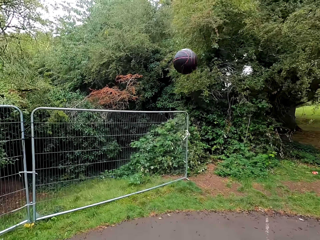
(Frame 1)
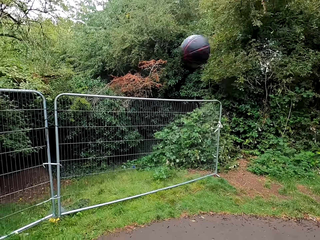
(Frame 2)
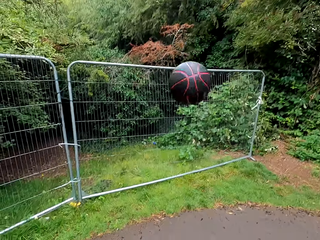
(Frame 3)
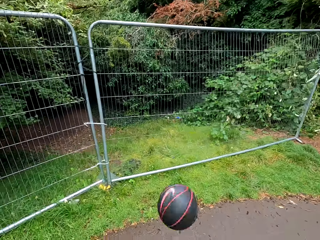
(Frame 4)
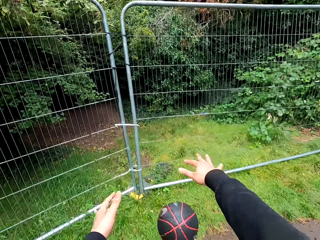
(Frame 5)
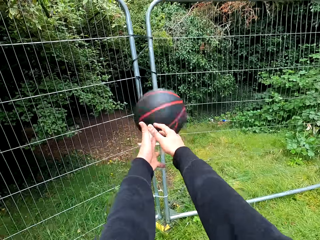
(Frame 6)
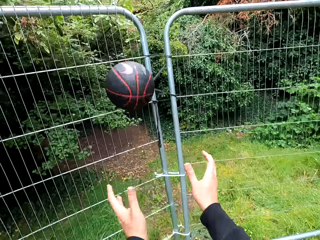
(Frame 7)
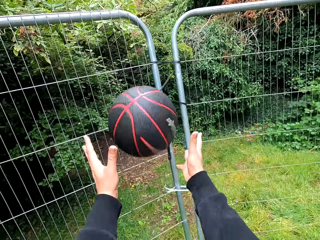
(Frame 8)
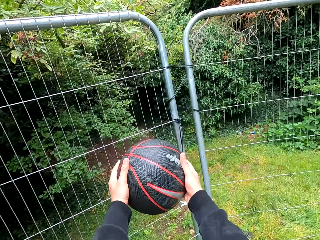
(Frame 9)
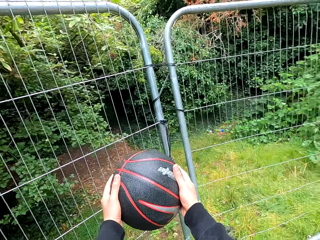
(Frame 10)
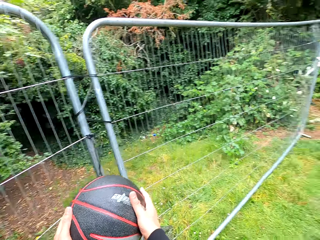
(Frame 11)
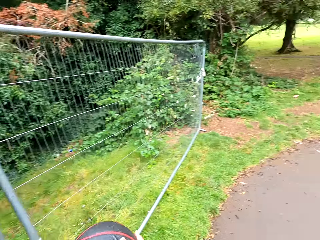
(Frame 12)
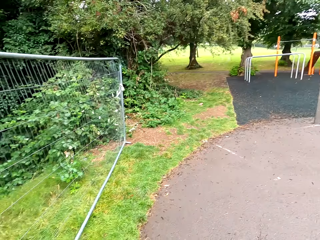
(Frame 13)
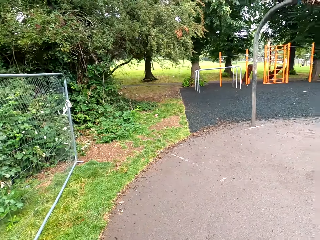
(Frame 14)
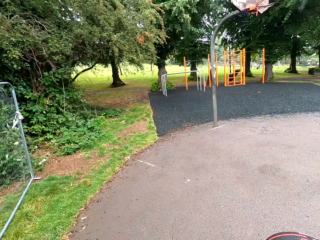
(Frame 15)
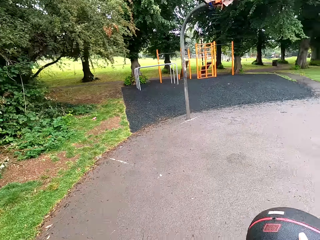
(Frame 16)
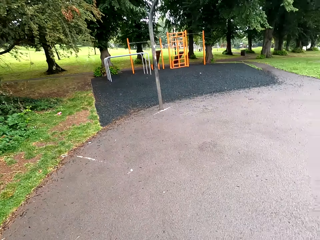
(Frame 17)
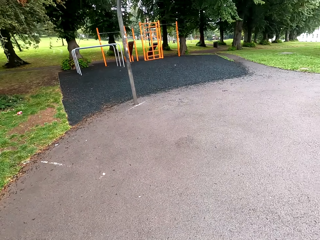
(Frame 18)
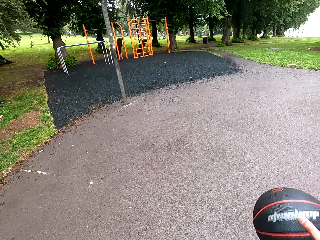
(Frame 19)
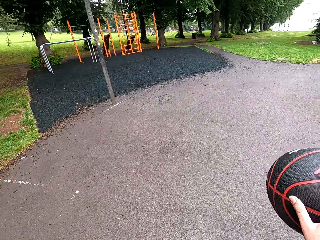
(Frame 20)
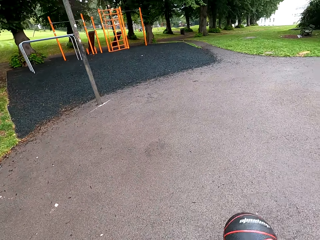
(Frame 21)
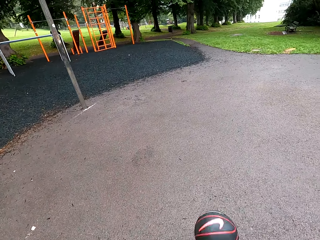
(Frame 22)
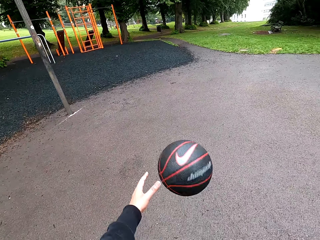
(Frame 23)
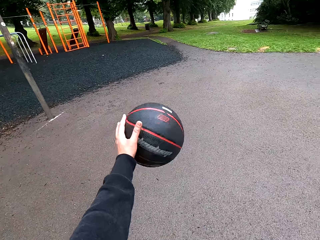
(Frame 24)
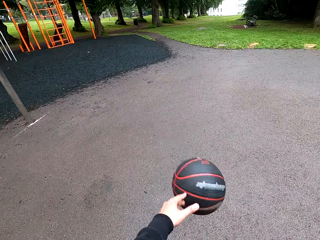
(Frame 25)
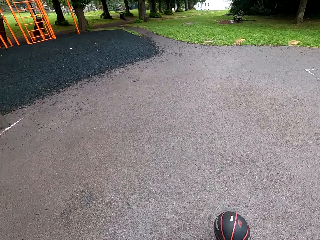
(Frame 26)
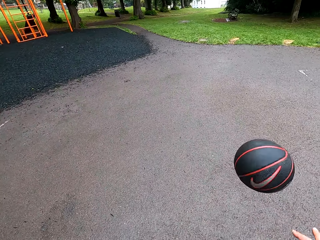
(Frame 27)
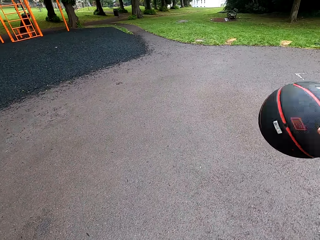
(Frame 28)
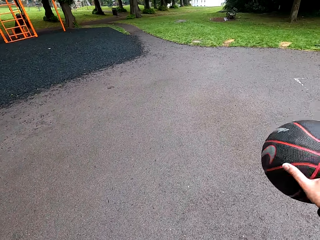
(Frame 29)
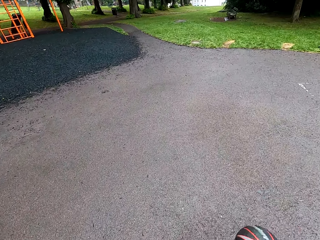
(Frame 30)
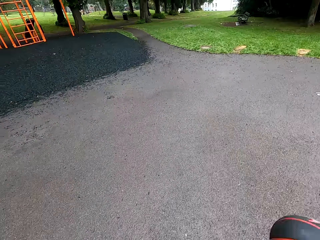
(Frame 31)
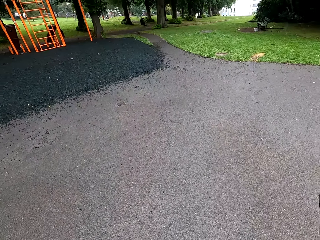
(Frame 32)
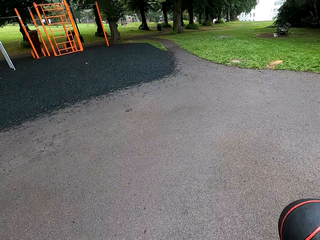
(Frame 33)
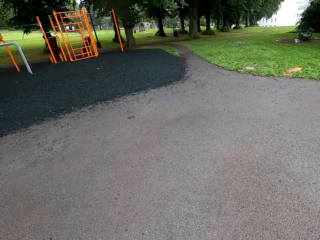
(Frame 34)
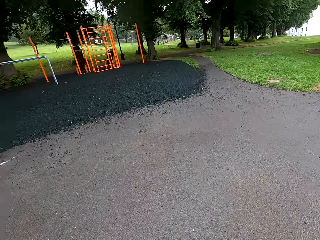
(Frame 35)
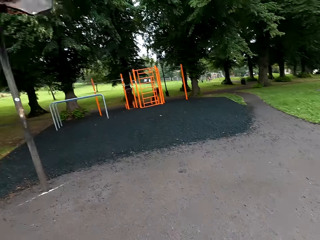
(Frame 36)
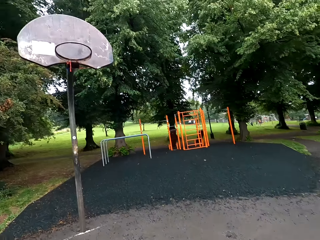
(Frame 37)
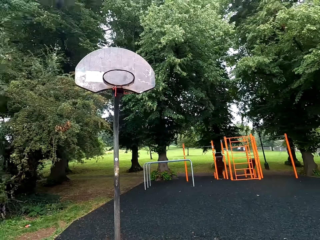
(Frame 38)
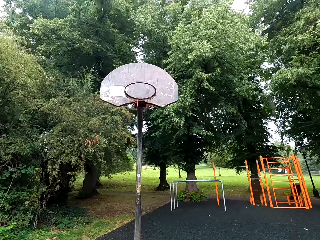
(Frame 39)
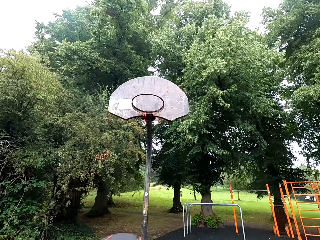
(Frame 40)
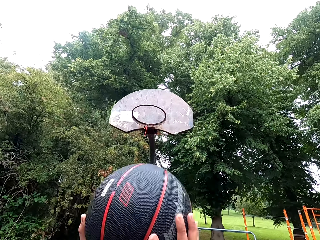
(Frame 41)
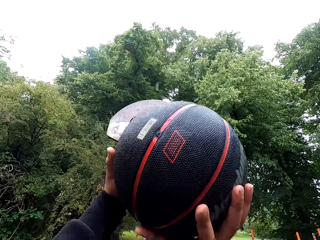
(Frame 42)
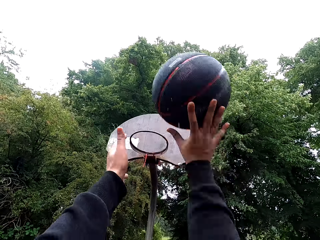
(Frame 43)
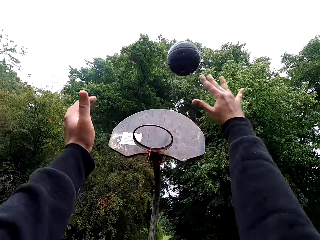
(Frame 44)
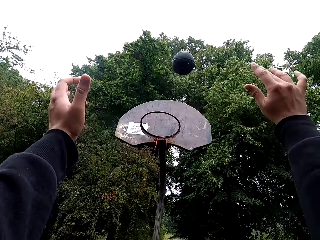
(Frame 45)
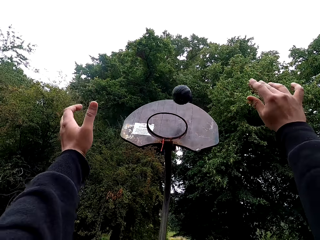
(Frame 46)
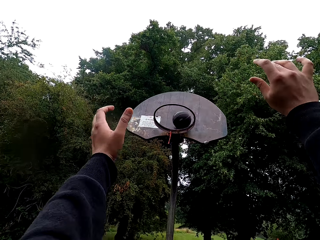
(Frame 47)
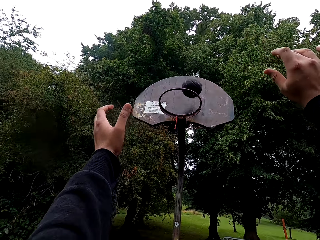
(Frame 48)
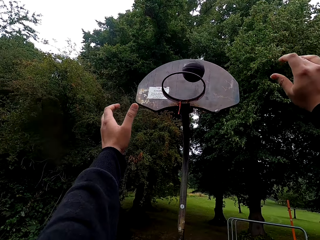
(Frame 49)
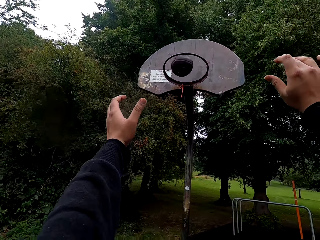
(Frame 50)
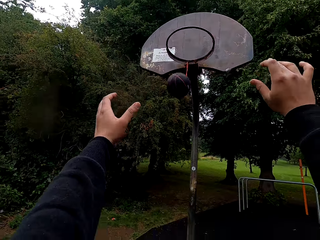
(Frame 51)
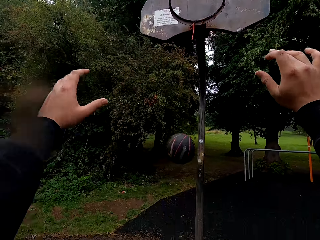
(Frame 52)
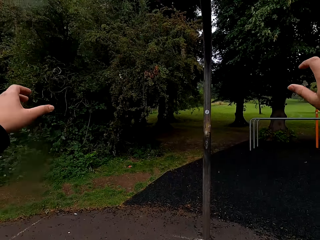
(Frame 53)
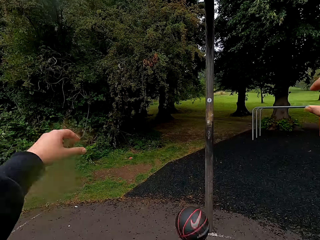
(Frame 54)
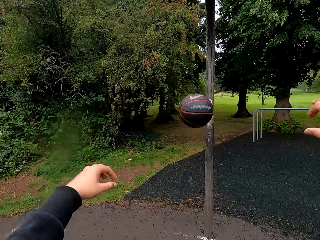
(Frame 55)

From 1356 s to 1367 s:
The camera wearer plays basketball. They hold the ball. They turn around. They play basketball. They hold the ball. They throw the basketball. They throw the basketball again.

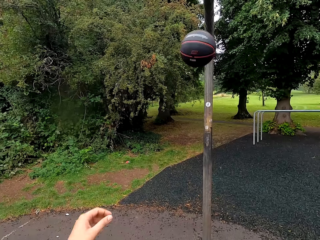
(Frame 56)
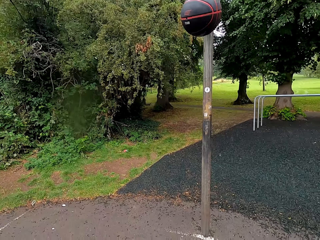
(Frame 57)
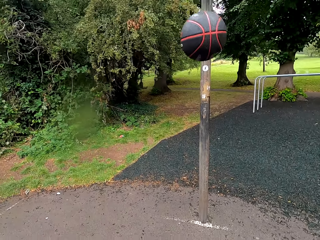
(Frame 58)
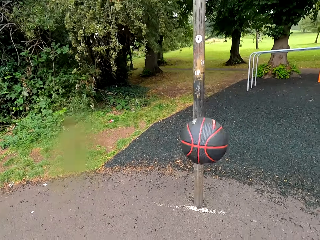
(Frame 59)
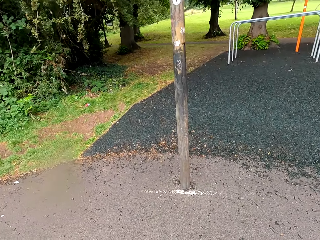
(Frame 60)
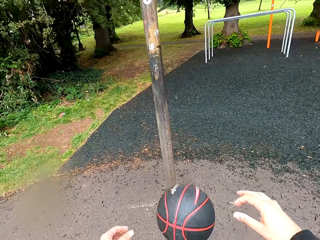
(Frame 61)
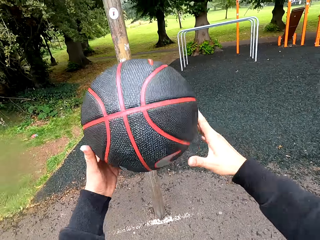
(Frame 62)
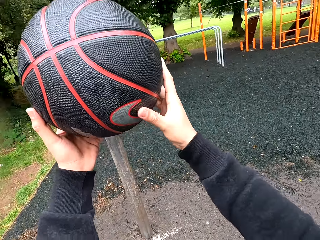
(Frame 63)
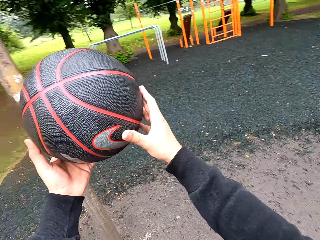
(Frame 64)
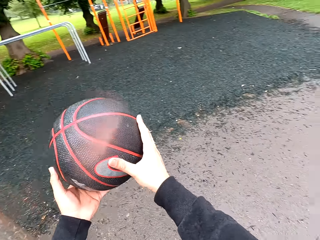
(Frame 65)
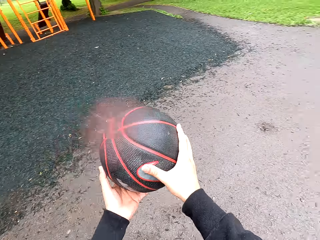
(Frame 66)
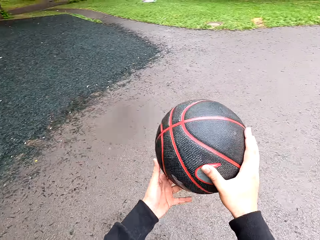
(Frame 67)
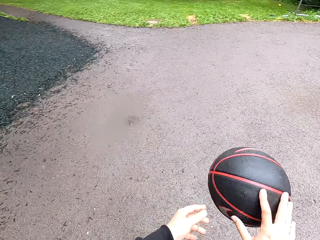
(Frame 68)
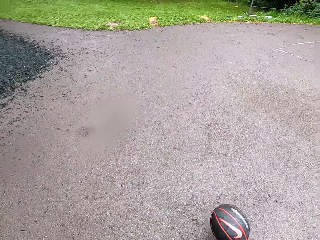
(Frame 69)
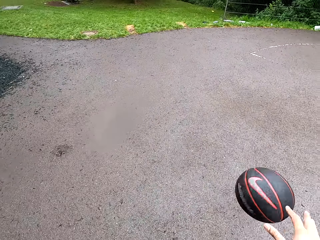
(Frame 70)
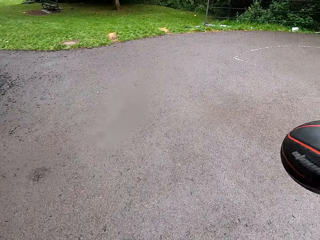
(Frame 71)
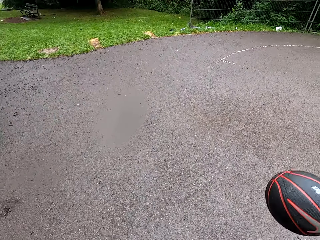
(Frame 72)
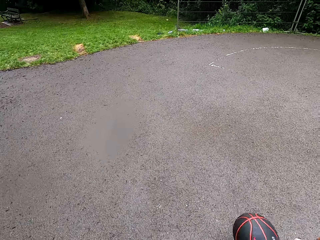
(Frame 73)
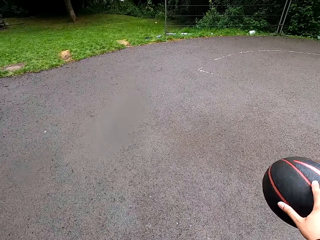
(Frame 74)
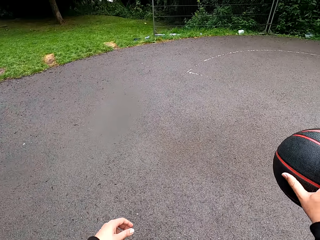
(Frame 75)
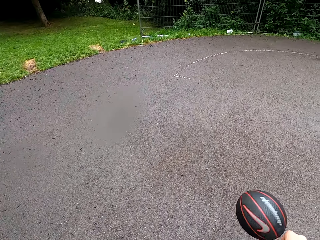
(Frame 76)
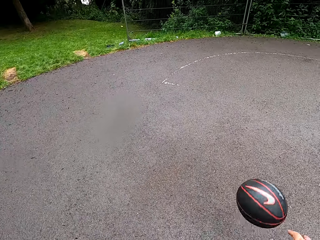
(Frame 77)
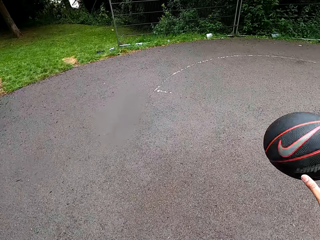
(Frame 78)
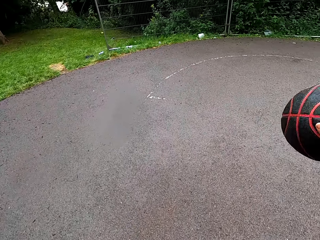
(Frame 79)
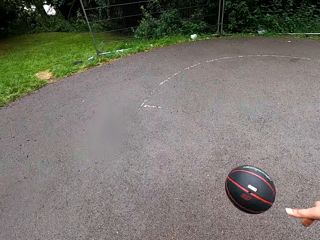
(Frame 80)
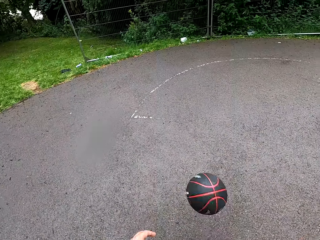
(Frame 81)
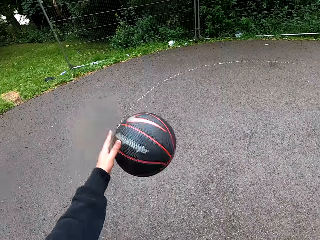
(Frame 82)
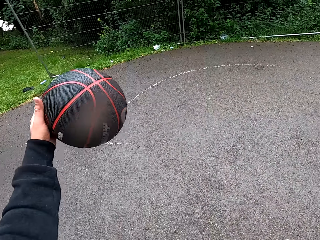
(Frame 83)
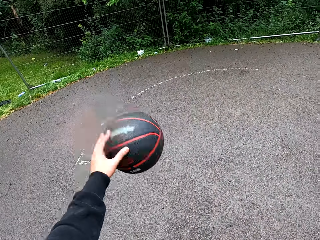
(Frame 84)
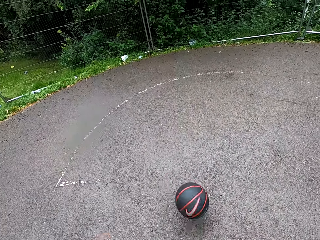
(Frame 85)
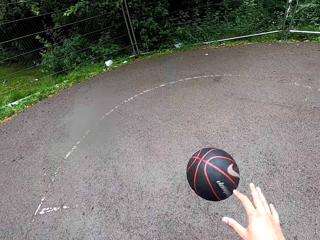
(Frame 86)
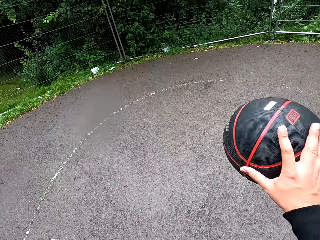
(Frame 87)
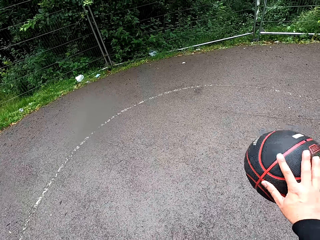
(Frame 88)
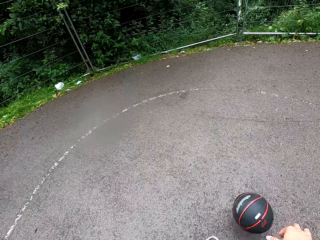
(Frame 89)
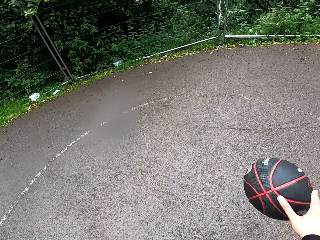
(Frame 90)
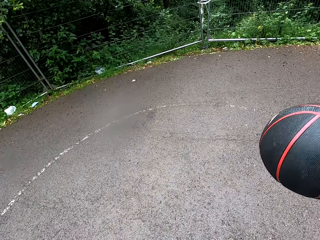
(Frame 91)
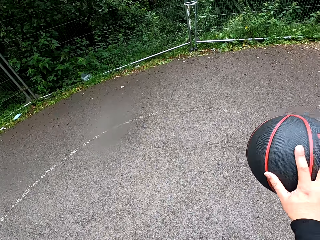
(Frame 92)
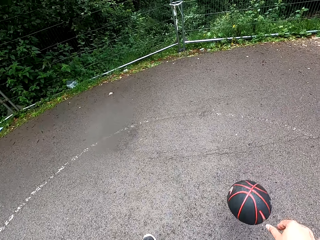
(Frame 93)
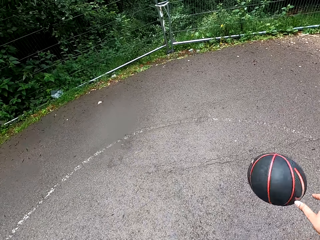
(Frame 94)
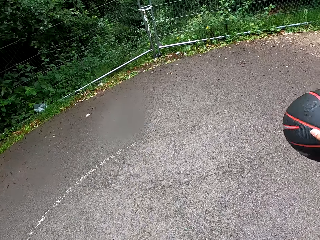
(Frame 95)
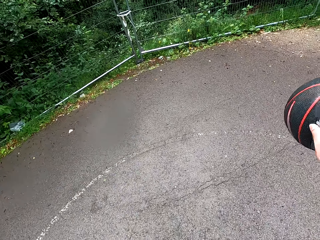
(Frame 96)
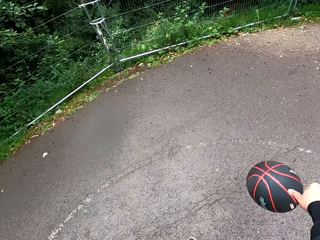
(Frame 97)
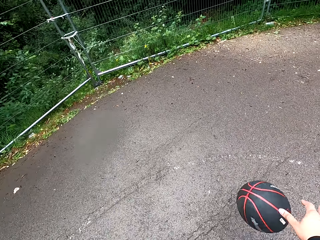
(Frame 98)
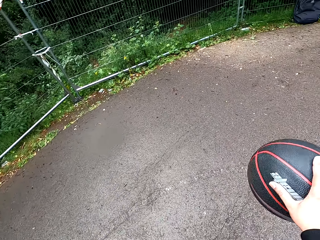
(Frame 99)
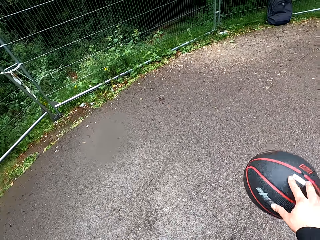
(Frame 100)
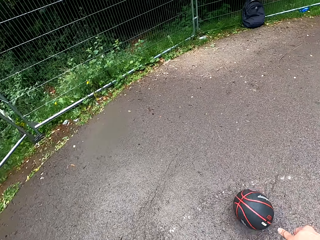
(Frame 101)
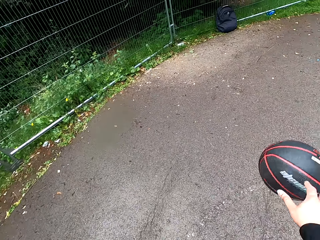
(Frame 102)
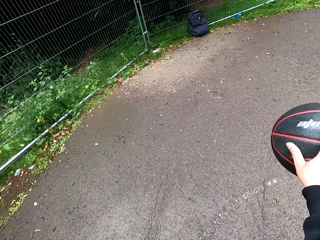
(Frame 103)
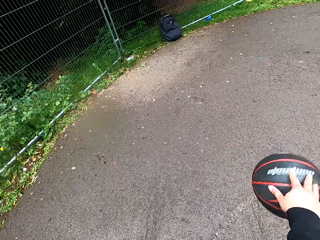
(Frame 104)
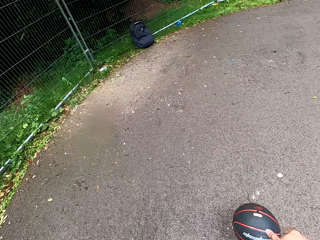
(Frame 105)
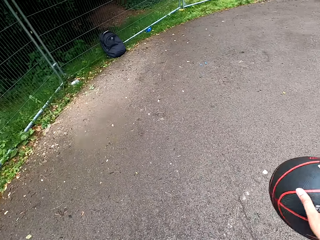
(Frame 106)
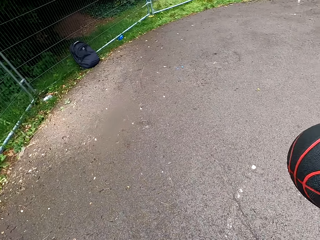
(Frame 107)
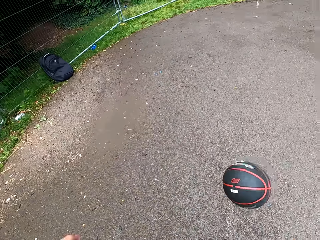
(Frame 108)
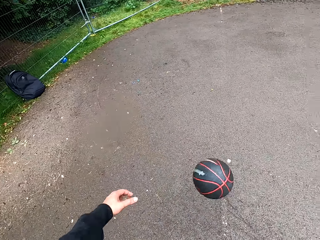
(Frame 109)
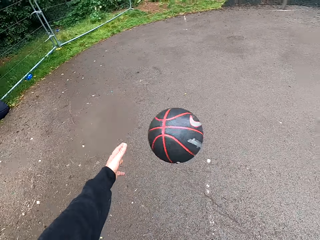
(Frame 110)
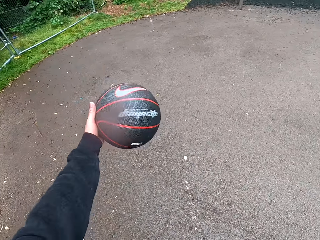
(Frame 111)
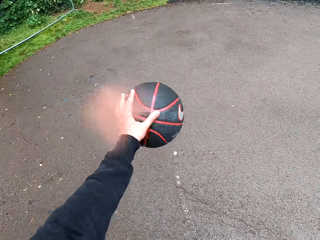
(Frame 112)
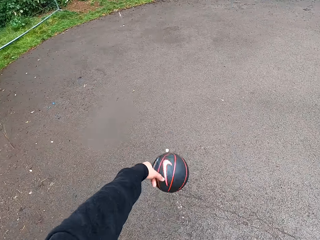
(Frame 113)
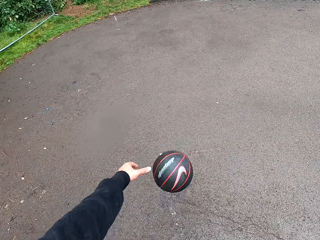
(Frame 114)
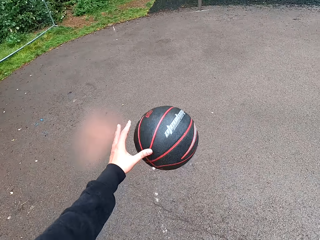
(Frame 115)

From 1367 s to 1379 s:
The camera wearer holds the basketball. They play the basketball.
